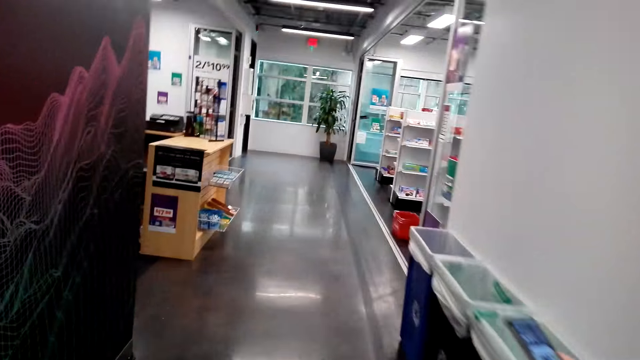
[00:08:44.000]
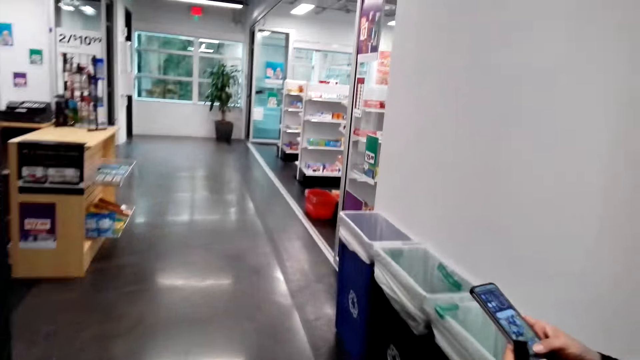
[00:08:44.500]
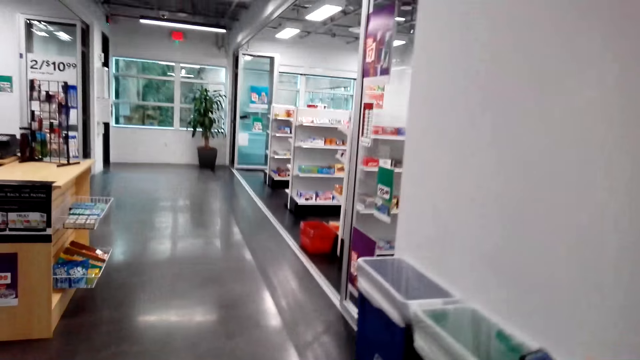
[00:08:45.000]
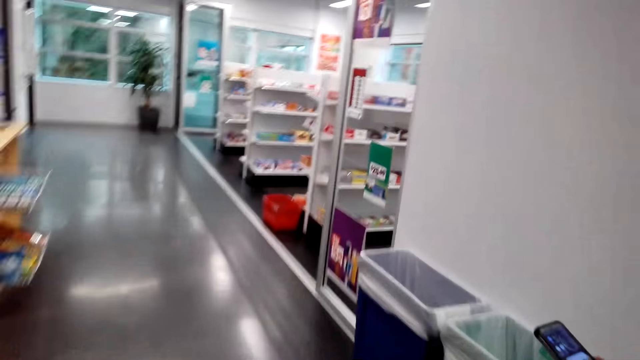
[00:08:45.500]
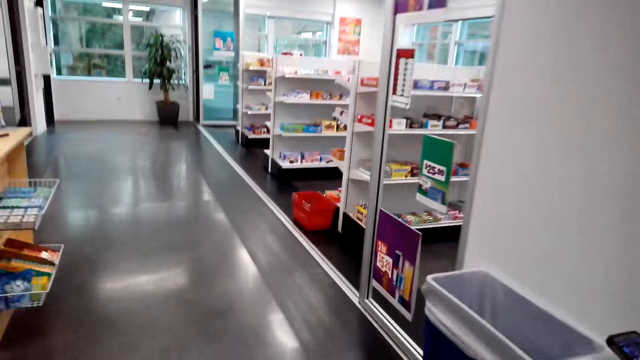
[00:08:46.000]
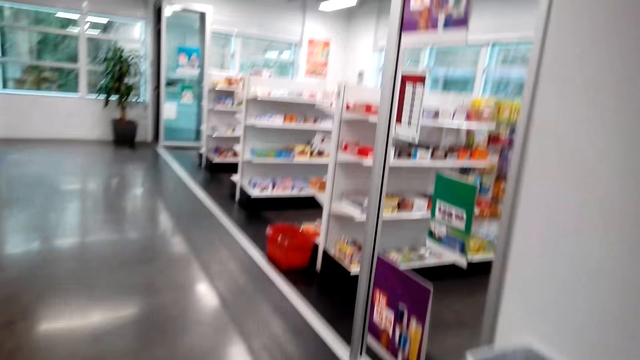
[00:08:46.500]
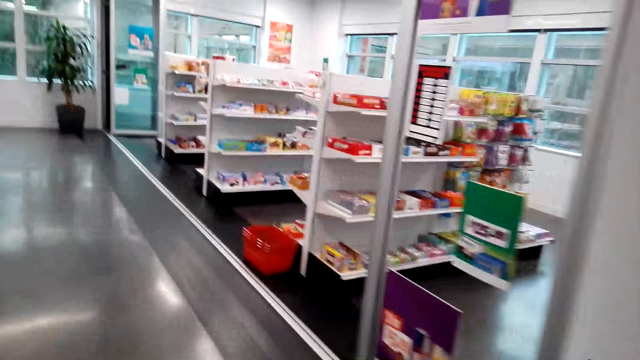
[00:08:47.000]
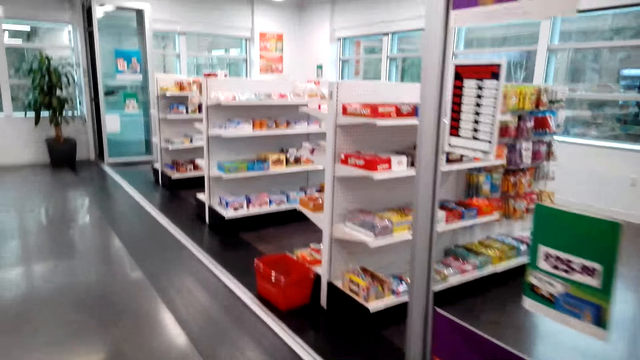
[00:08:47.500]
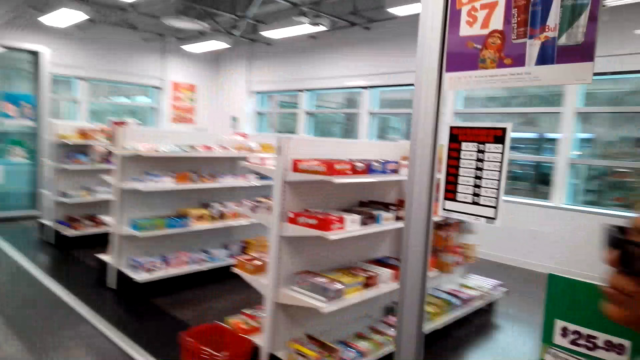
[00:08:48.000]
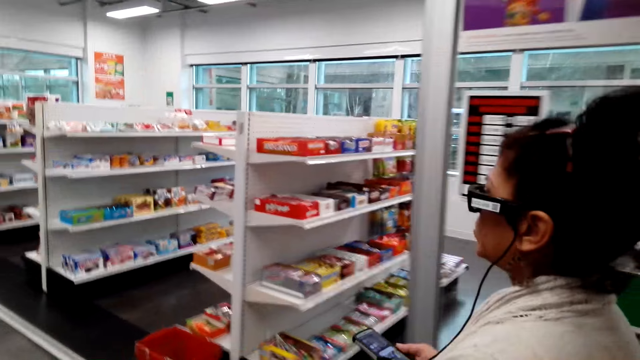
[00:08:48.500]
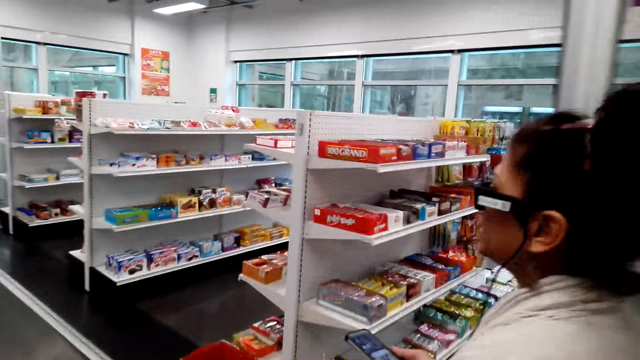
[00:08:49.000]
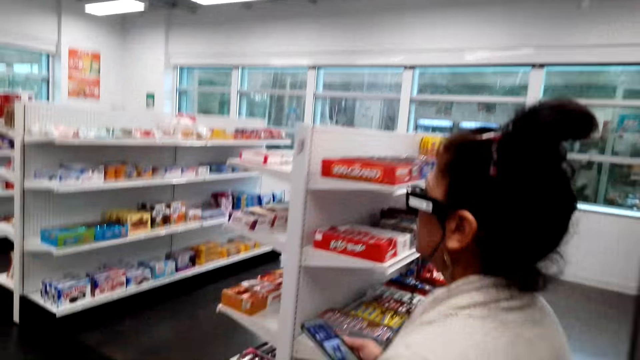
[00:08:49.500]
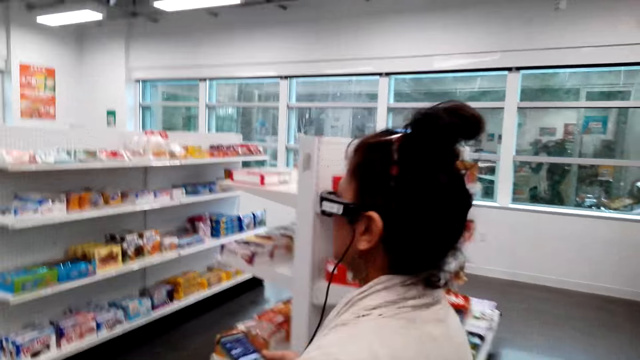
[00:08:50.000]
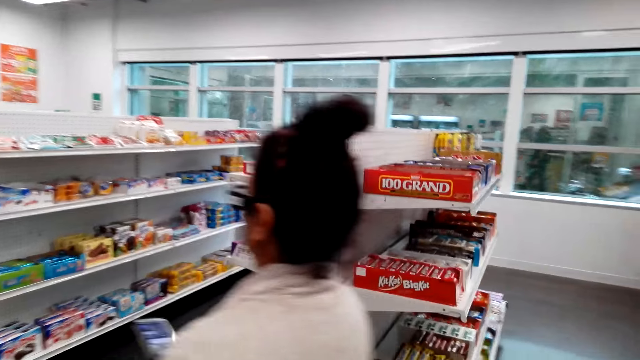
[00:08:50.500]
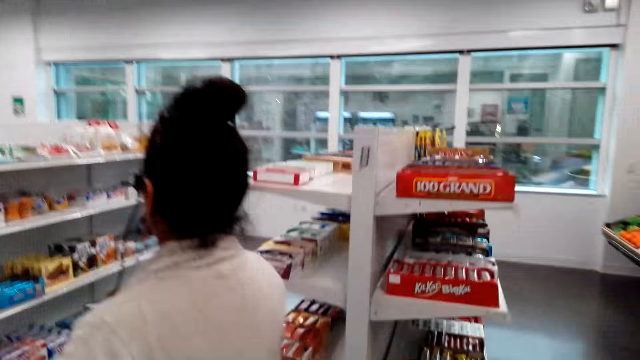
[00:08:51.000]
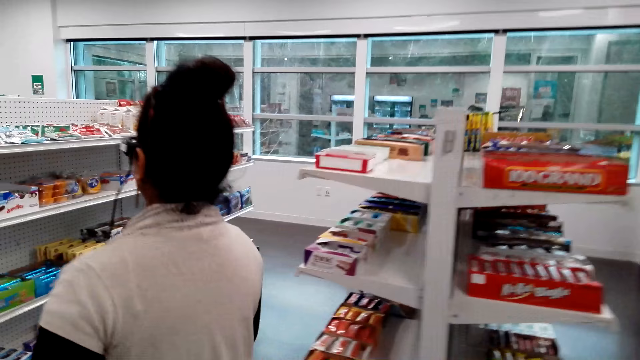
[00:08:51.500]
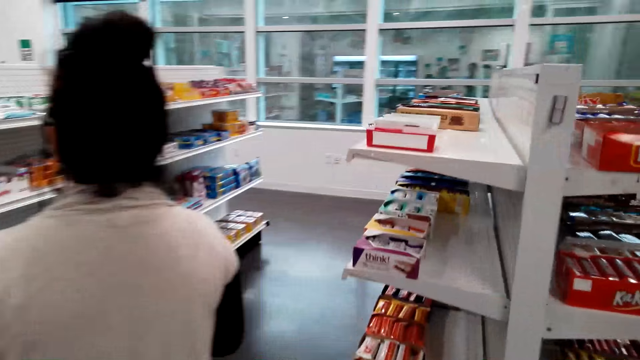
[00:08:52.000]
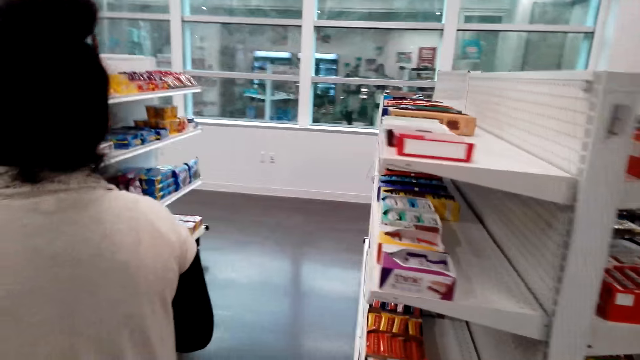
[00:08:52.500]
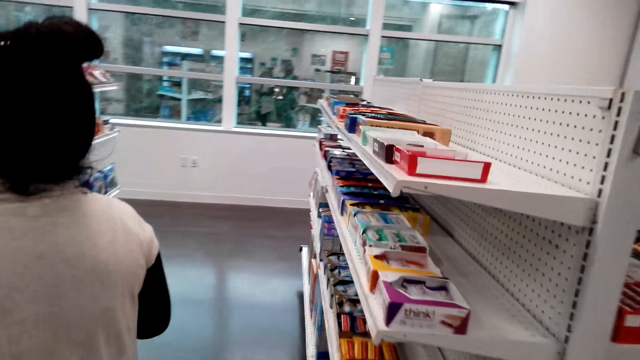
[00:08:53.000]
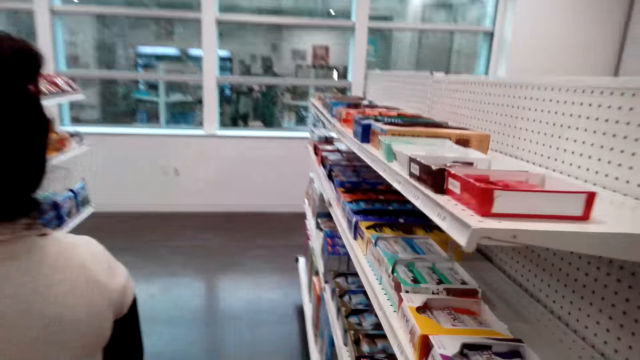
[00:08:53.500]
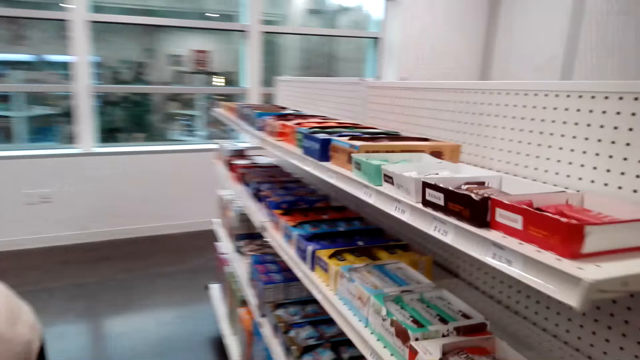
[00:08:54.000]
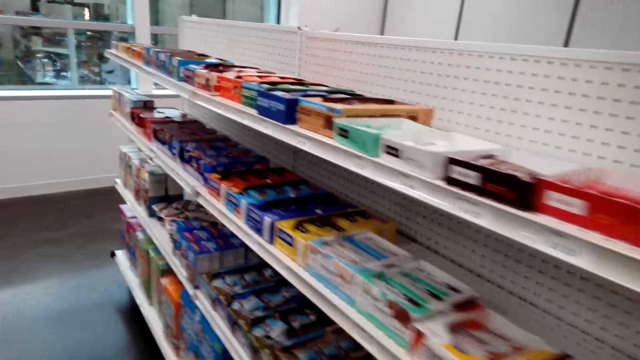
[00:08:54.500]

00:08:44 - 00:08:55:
The camera wearer walks around the store. They converse with a woman. The woman enters the supermarket. The camera wearer enters the supermarket.

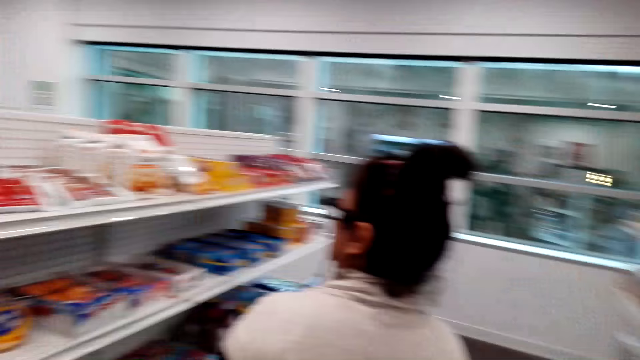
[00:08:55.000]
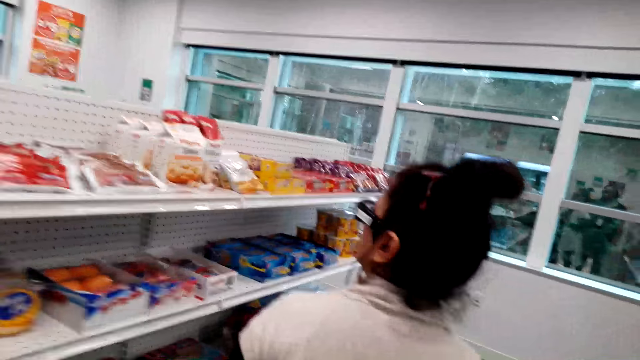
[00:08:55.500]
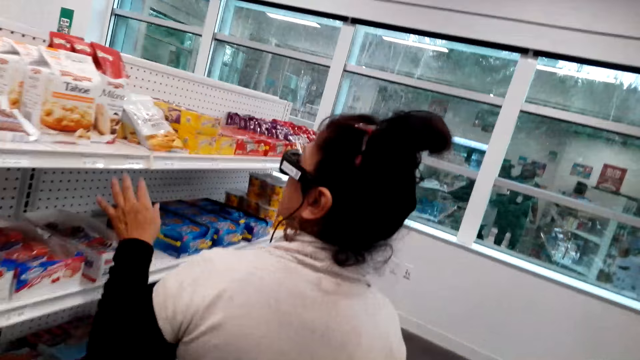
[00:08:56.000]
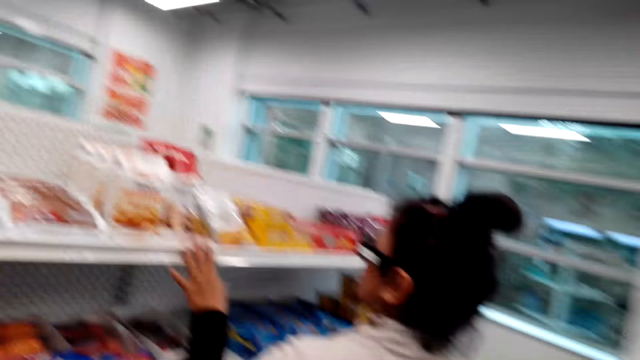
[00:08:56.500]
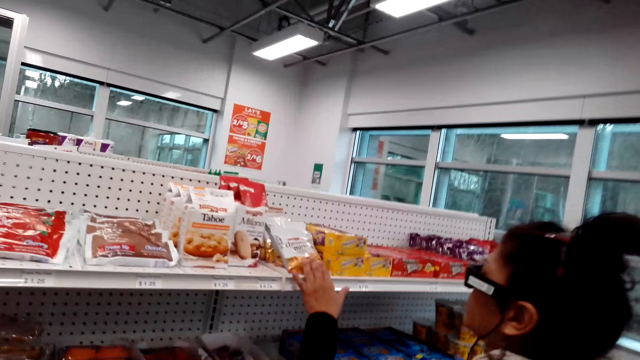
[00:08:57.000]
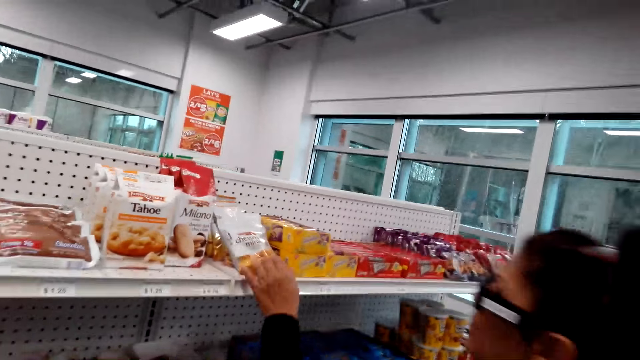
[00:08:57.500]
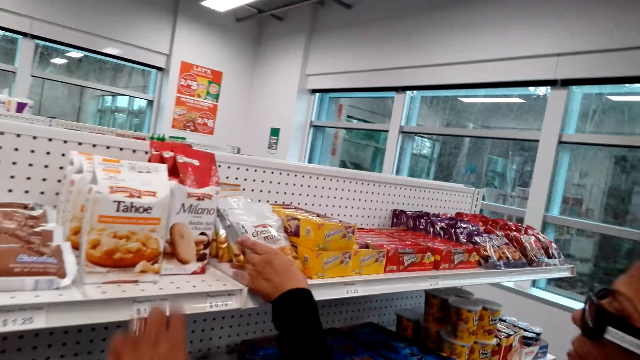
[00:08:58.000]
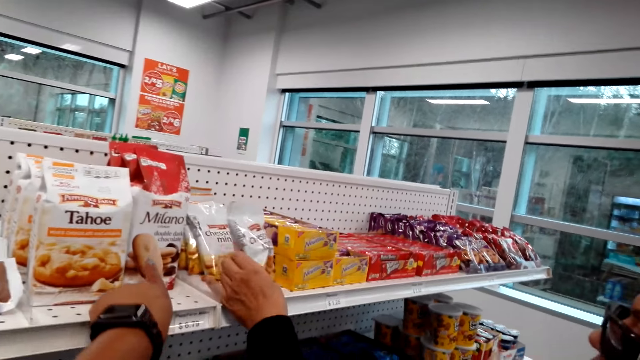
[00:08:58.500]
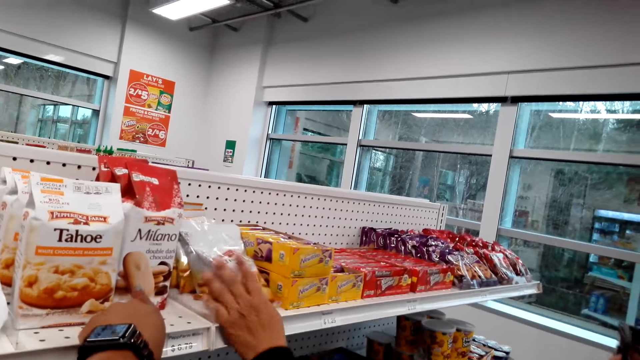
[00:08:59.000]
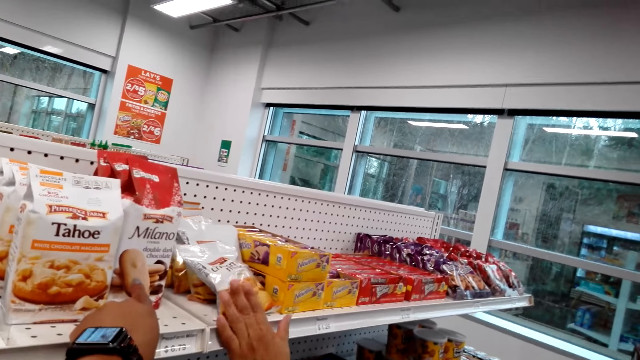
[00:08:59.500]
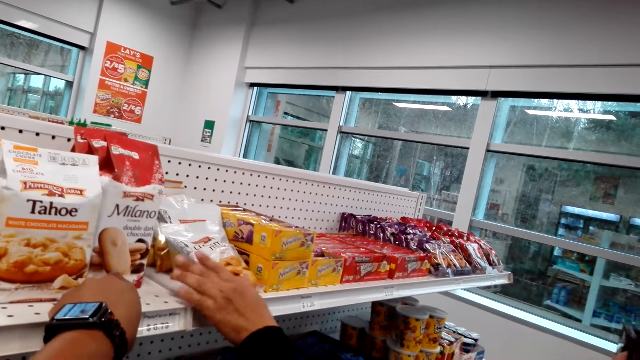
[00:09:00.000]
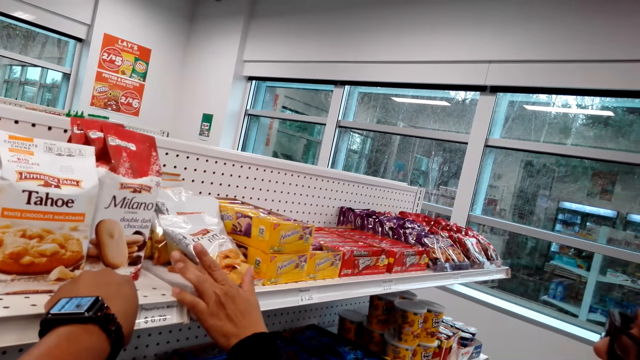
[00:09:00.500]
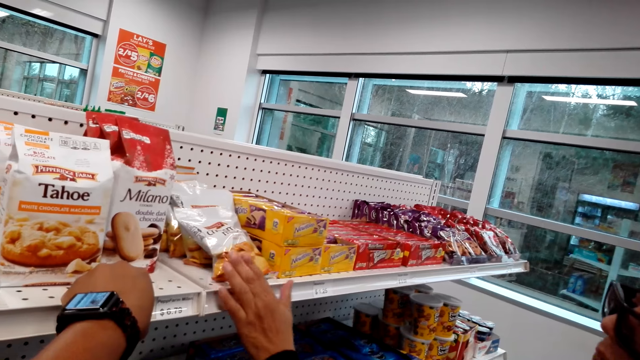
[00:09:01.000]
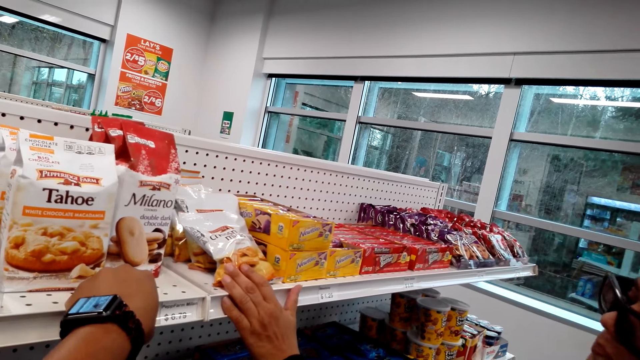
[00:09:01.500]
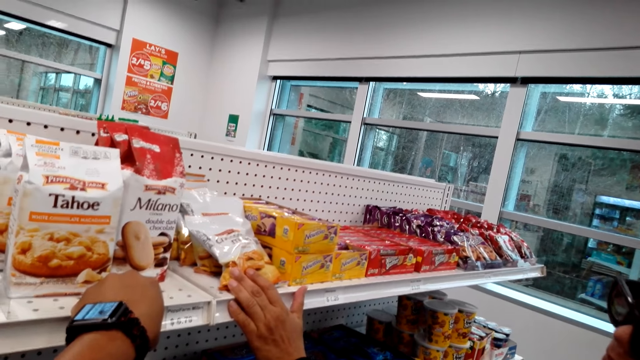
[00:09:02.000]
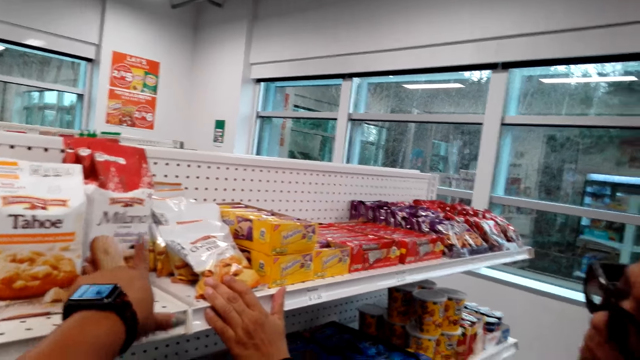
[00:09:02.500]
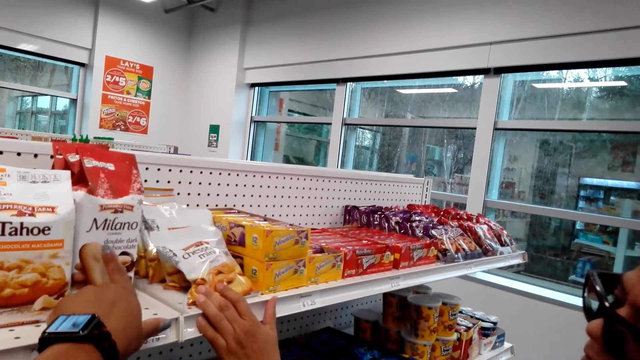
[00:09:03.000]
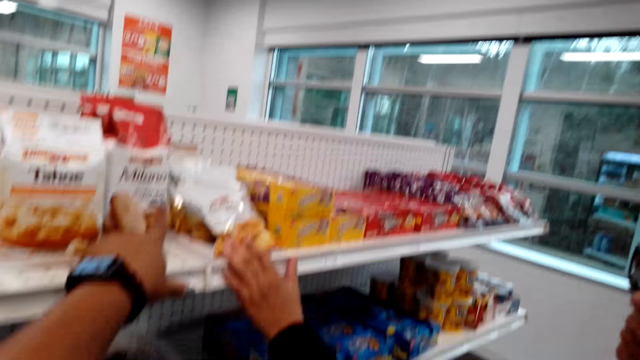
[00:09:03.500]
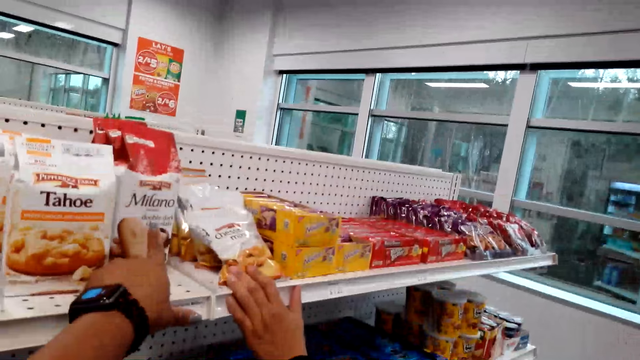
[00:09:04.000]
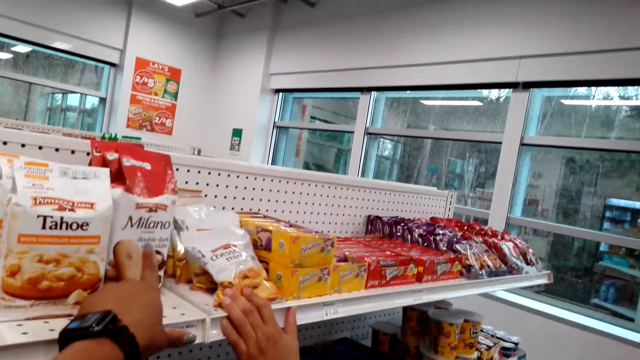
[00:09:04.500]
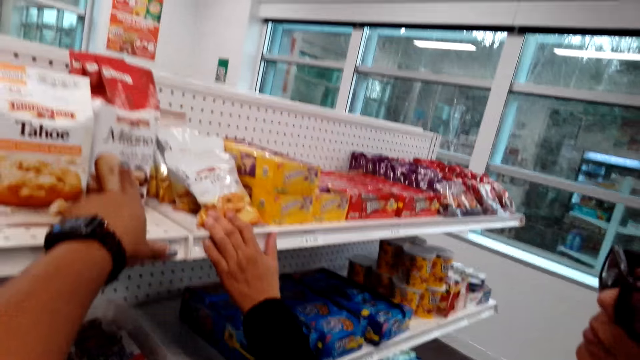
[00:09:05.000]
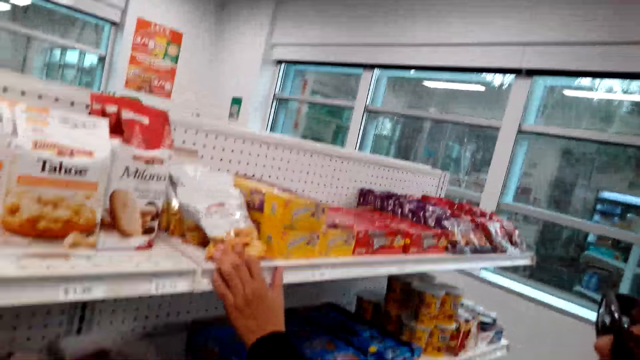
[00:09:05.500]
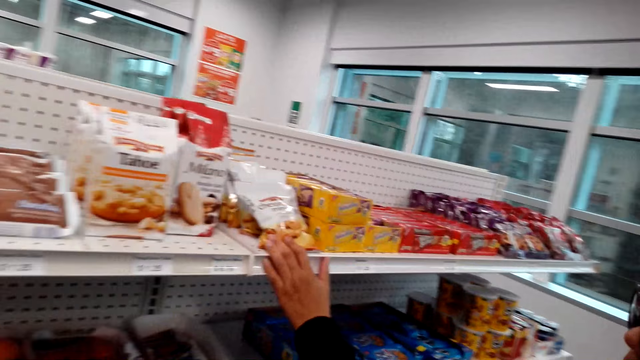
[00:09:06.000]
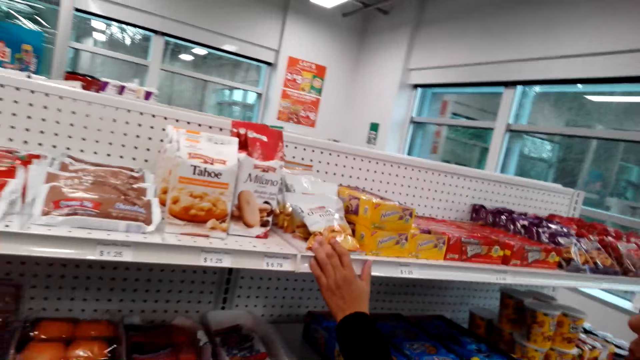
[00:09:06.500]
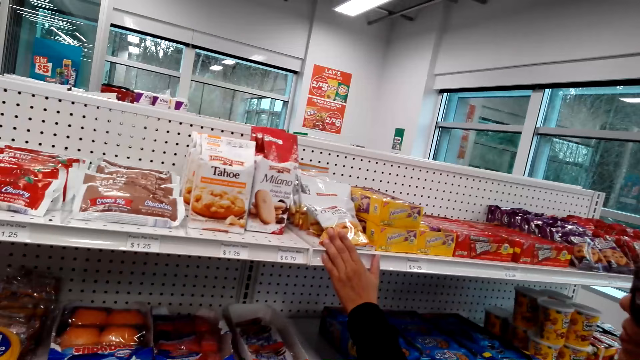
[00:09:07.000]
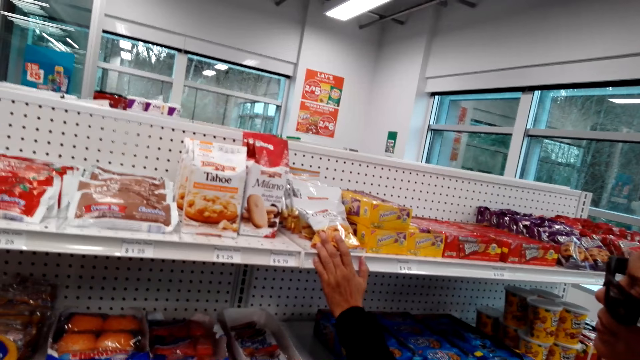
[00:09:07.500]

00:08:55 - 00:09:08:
A woman holds something. The woman touches a bag of snacks on the shelf. The camera wearer converses with the woman. He points at milano. The woman pulls her hand off something. The woman holds something. The camera wearer points at the milano. He pulls his hand off the milano.
